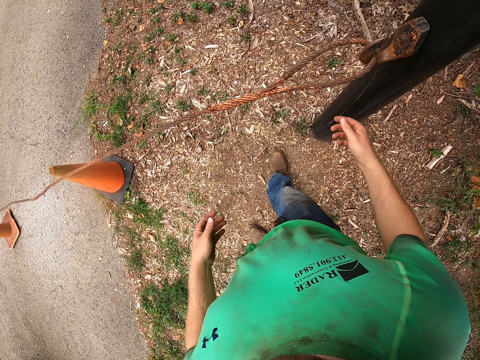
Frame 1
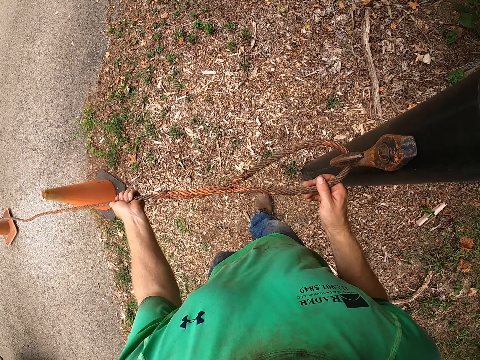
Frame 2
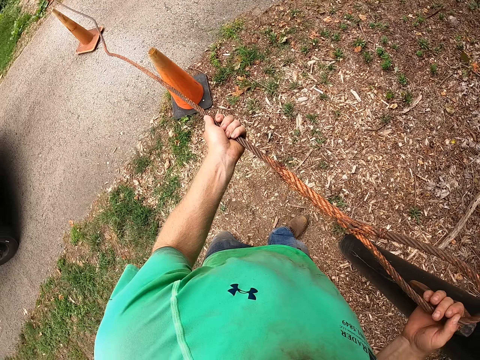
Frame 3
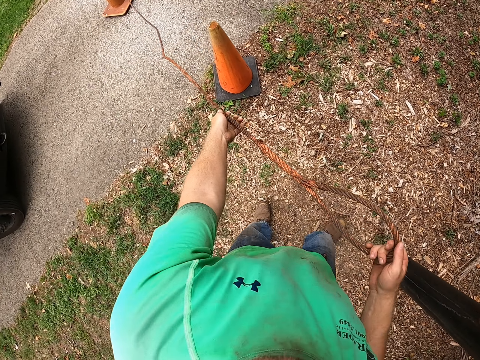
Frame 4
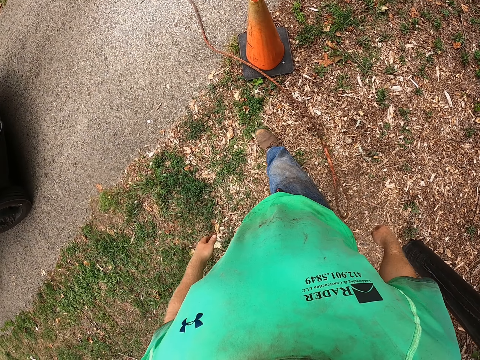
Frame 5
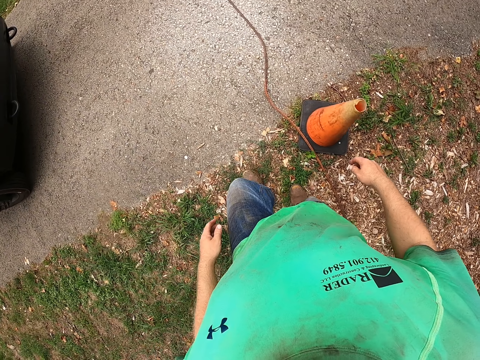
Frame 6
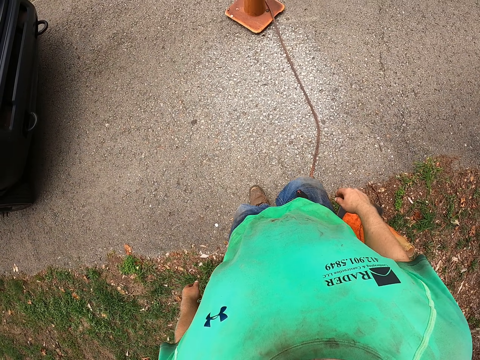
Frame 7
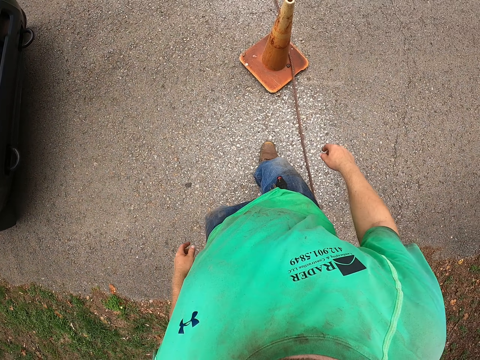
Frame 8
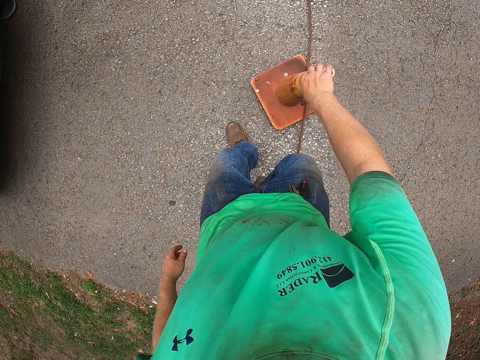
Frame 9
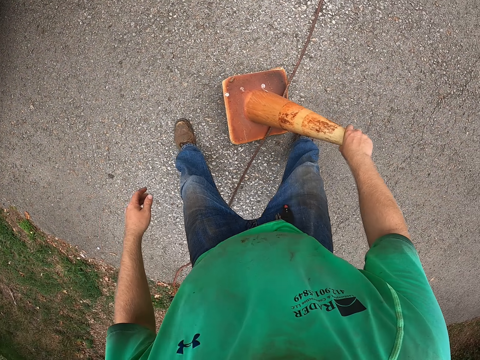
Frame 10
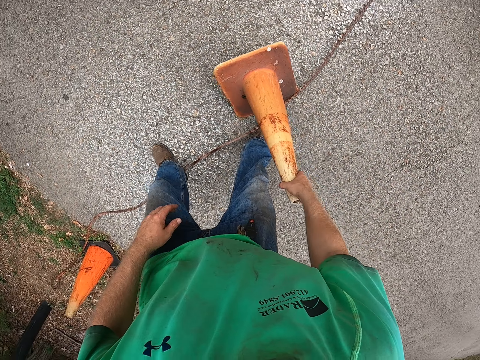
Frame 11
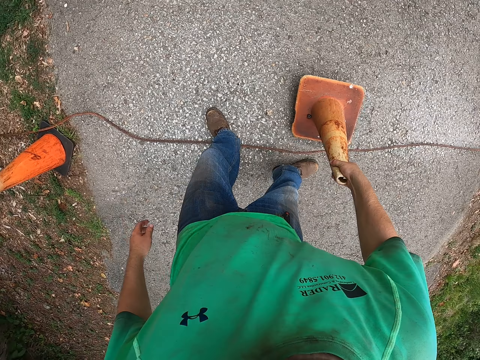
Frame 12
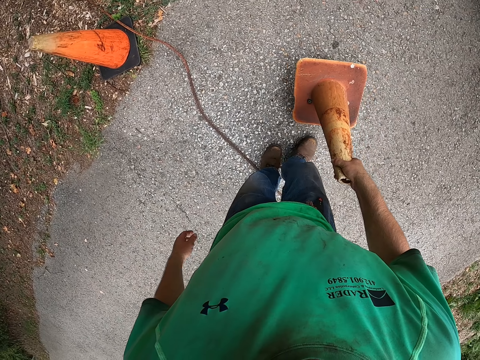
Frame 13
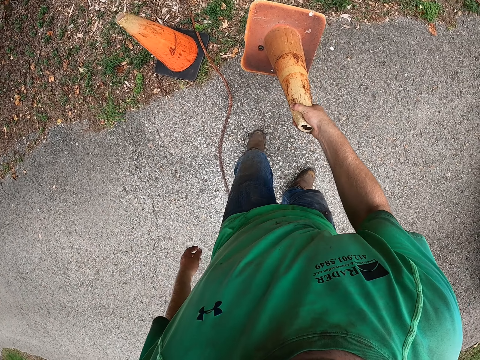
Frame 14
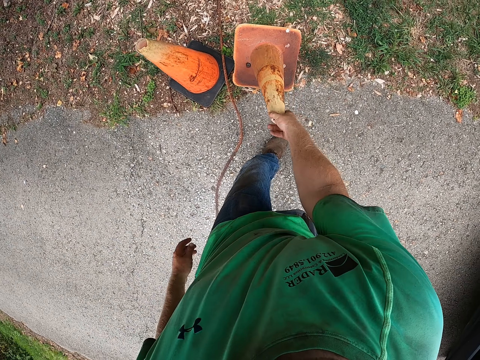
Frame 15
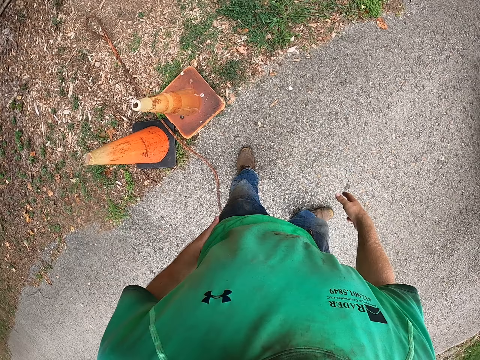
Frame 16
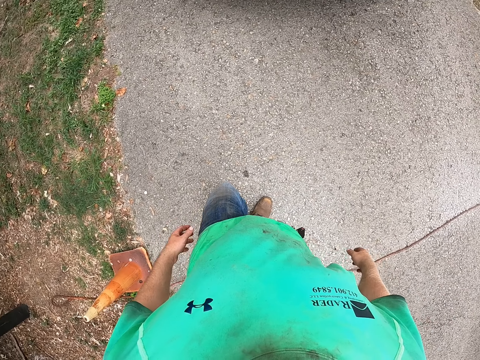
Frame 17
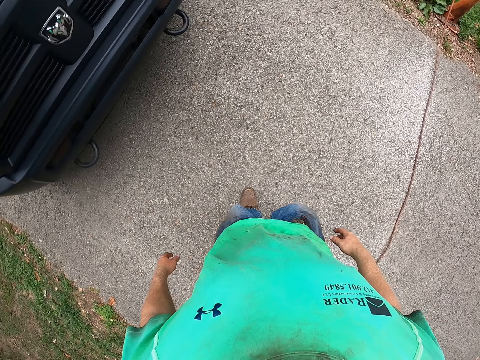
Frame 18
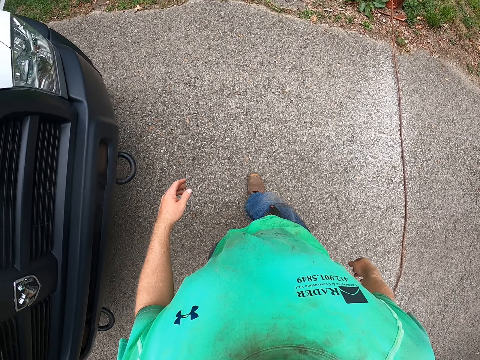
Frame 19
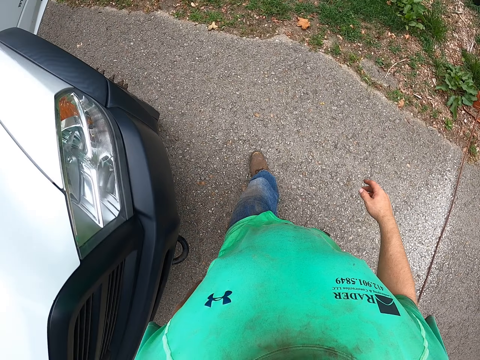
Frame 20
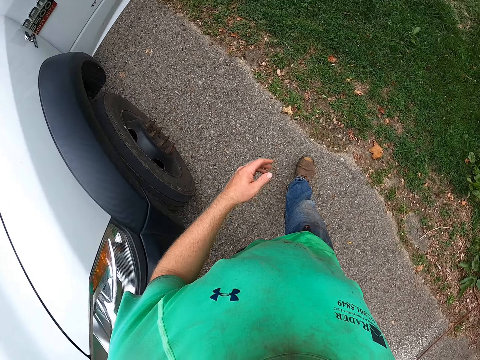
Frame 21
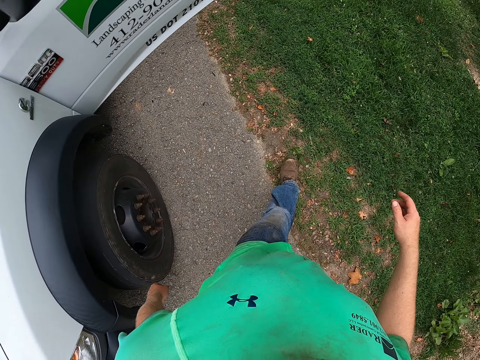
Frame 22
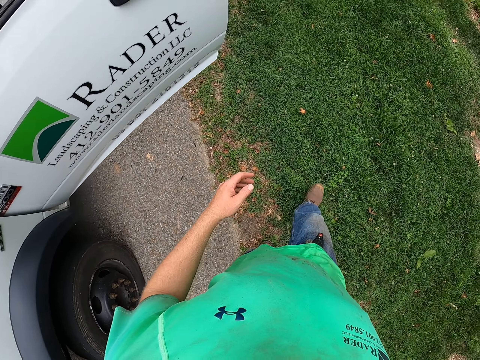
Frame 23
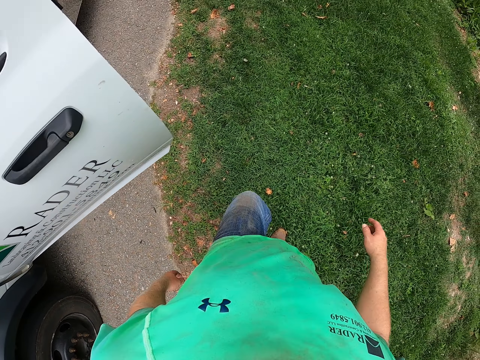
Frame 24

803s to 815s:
The camera wearer hangs the key on his jeans with his right hand. He touches the wire with both hands. He holds a rope on the metal pole with both hands and removes the rope from the metal pole with both hands. He drops the rope on the ground with his right hand. He walks. He picks up a cone on the road with his right hand. He drops the cone on the ground with his right hand. He walks.

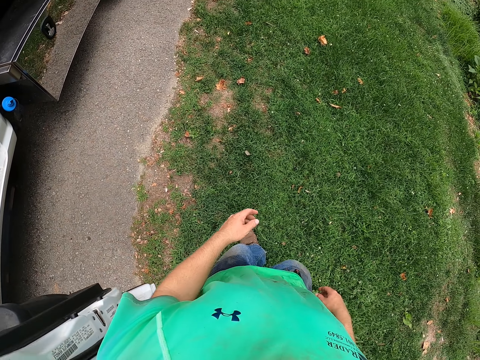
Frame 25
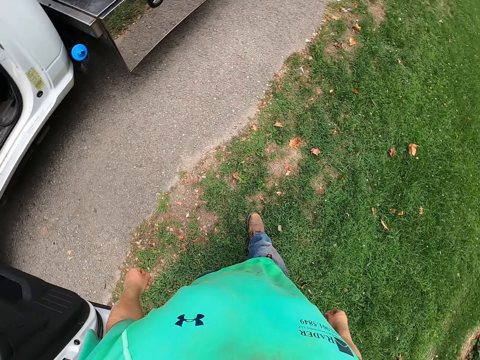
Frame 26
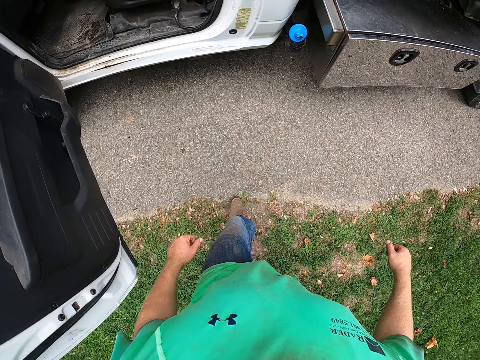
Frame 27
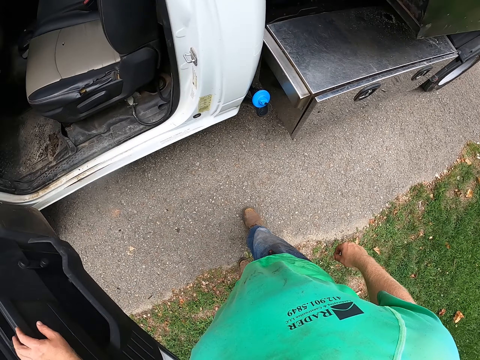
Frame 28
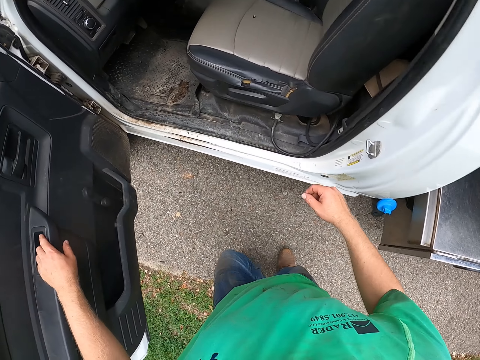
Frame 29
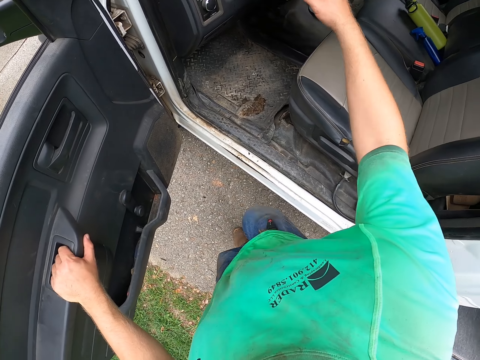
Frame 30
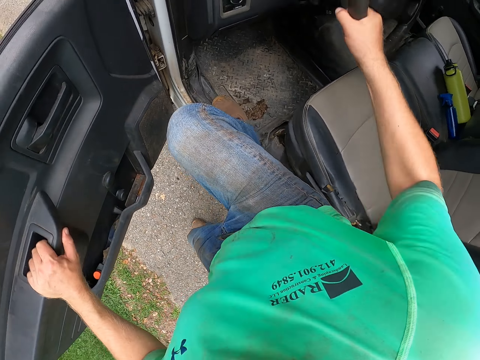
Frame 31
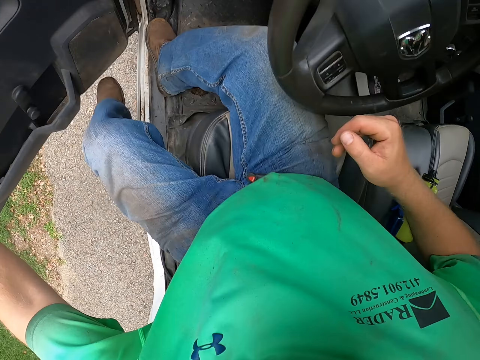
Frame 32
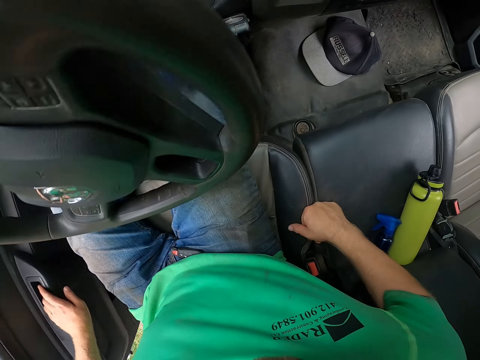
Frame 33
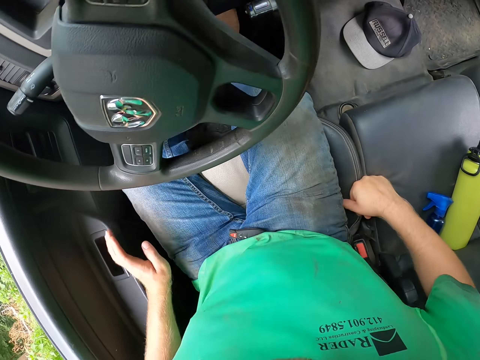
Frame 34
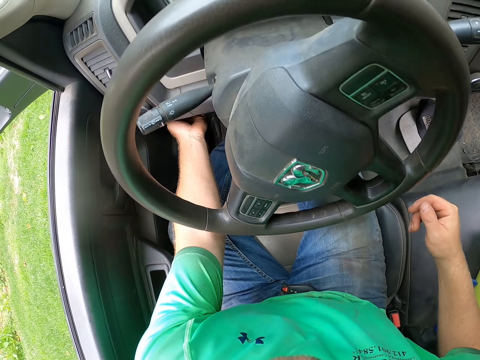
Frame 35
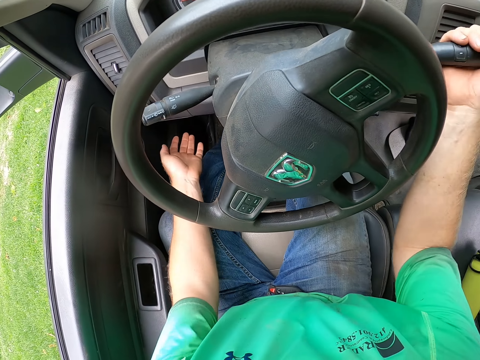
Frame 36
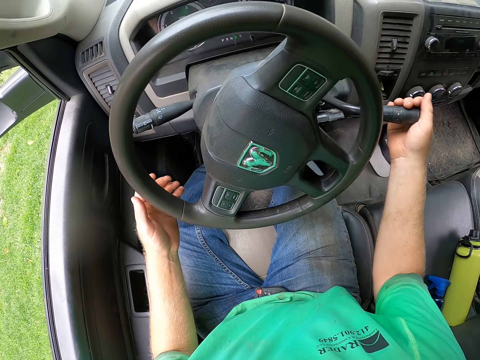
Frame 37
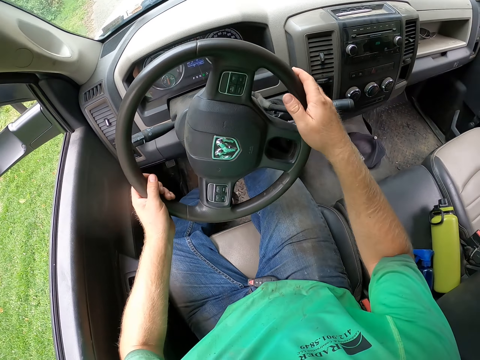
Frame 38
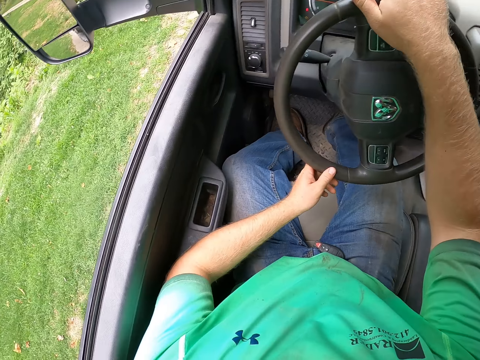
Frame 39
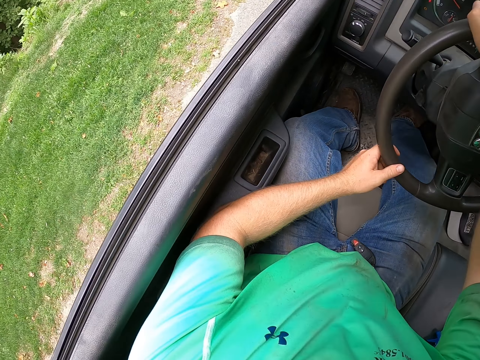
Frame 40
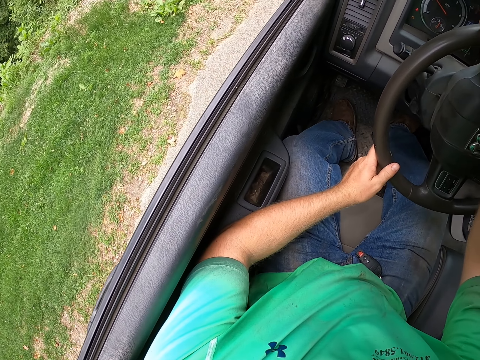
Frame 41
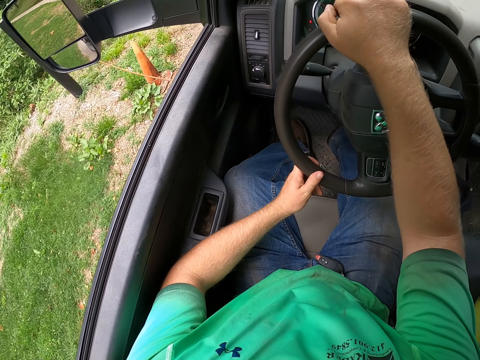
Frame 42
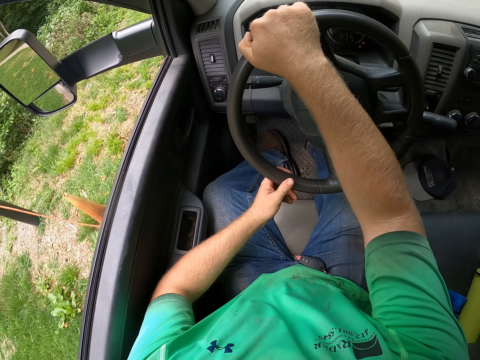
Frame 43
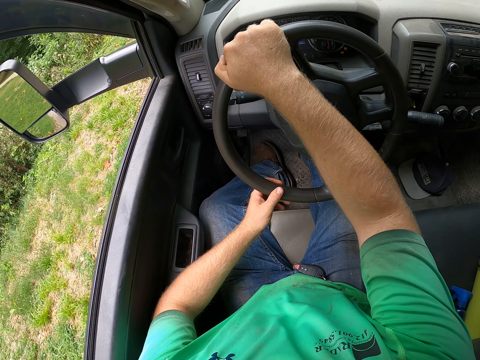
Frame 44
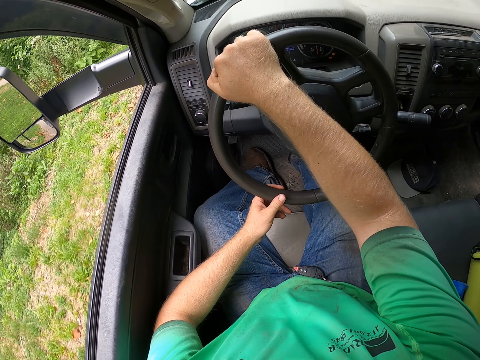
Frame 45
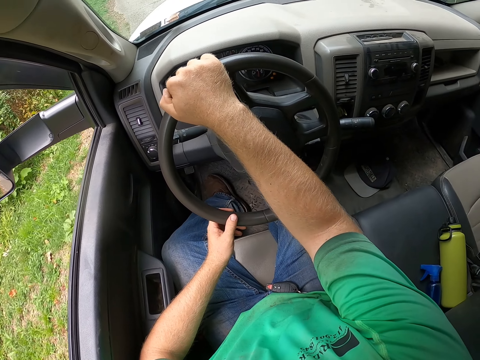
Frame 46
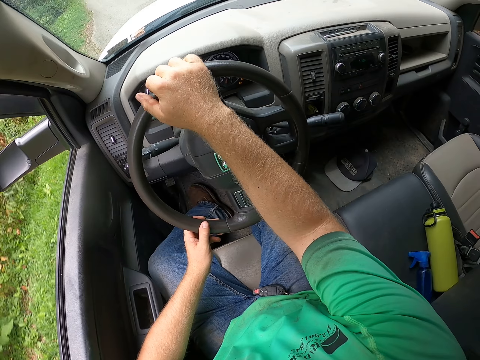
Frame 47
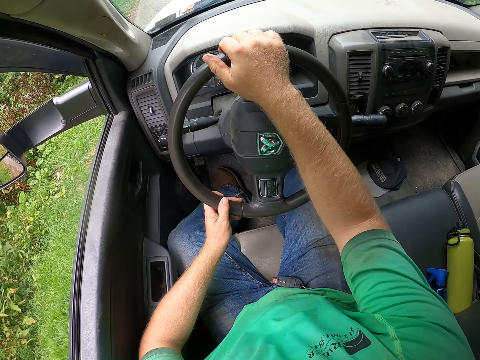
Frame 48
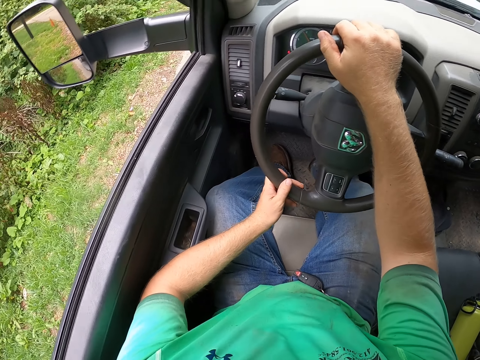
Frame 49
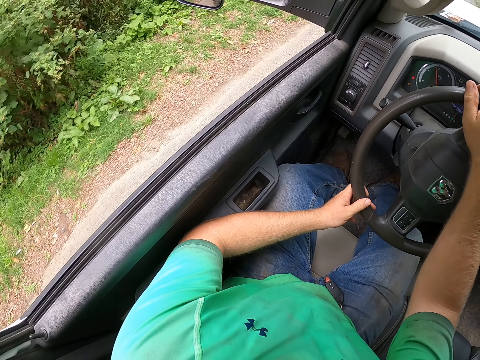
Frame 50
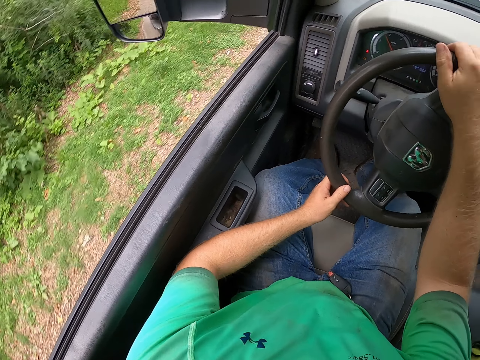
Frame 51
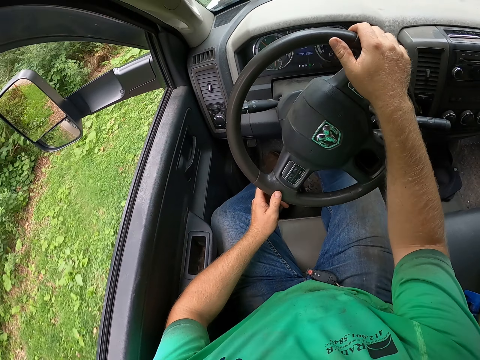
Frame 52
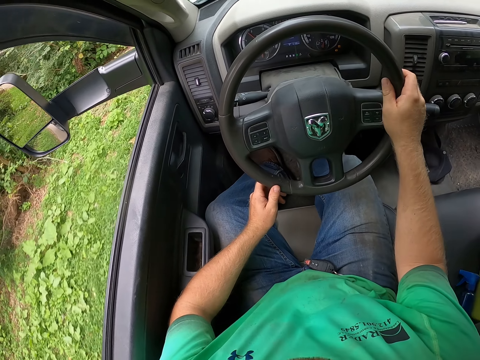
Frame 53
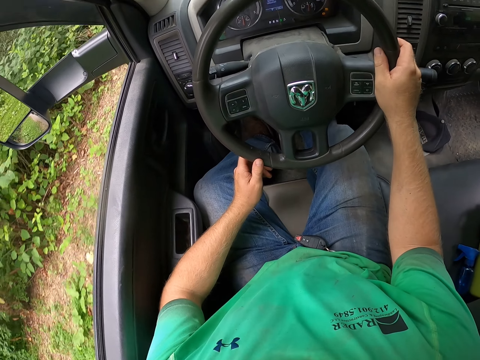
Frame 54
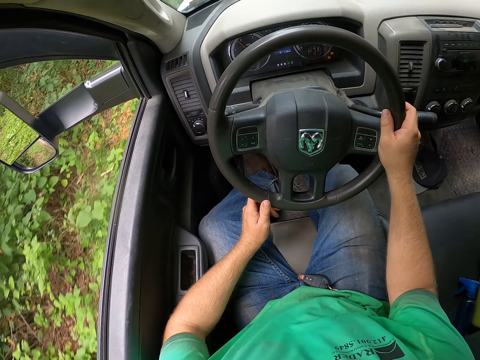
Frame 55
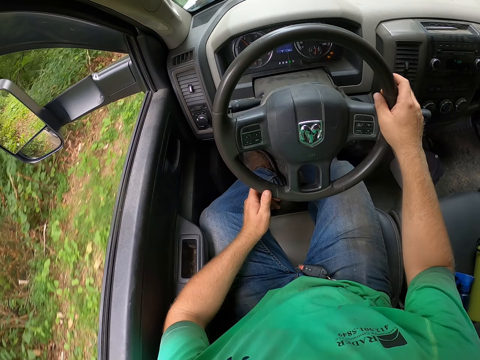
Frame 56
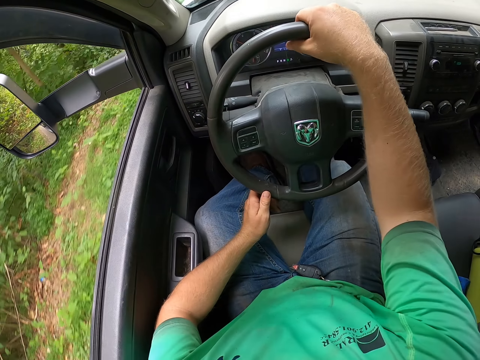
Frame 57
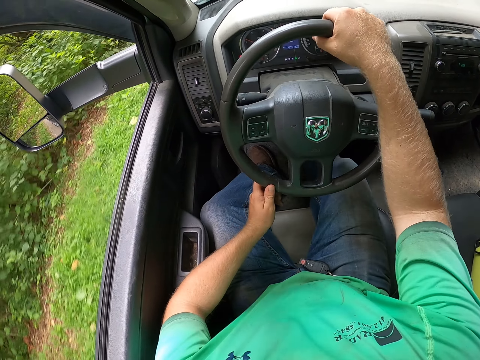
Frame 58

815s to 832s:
The camera wearer holds the driver side door with his left hand. He holds the steering wheel with his right hand. He enters the truck. He sits in the truck. He closes the driver side door with his left hand. He adjusts a bonnet release button in the truck with his left hand. He adjusts the gear shift lever on the steering wheel with his right hand. He ignites the truck. He drives the truck with the steering wheel in both hands. He looks around the compound. He drives the car.
